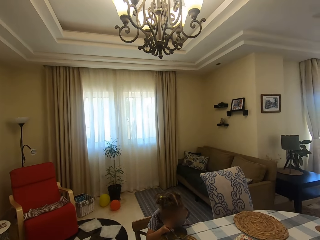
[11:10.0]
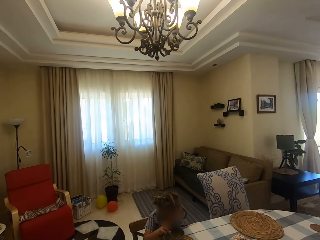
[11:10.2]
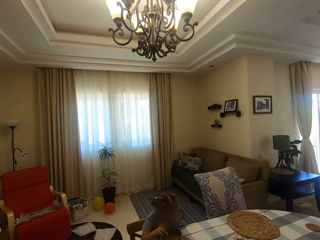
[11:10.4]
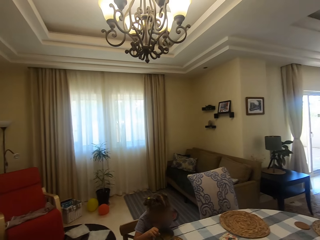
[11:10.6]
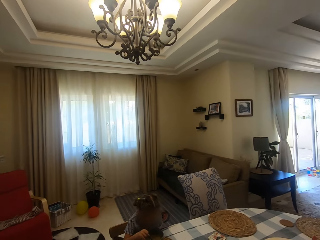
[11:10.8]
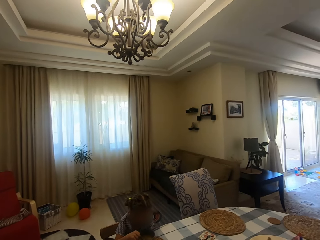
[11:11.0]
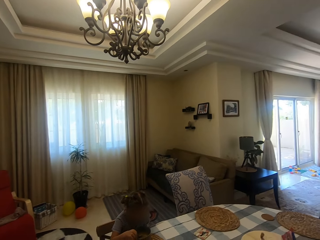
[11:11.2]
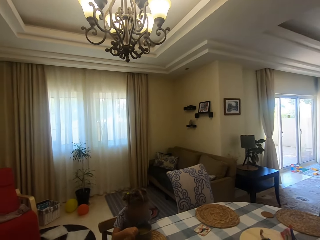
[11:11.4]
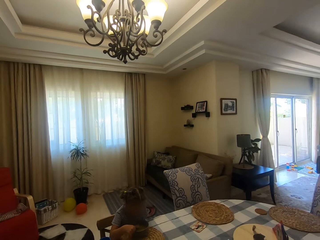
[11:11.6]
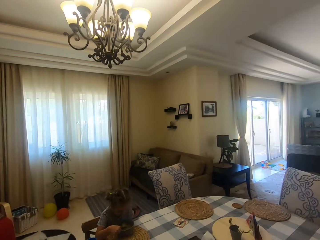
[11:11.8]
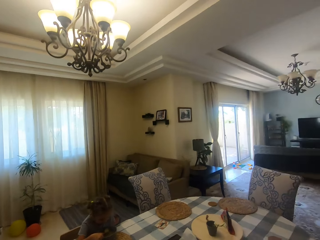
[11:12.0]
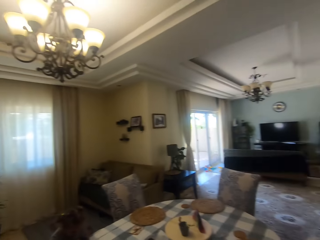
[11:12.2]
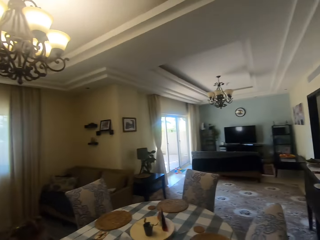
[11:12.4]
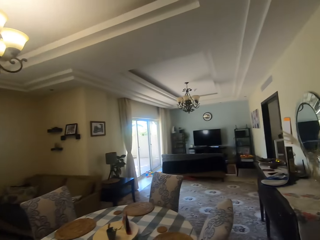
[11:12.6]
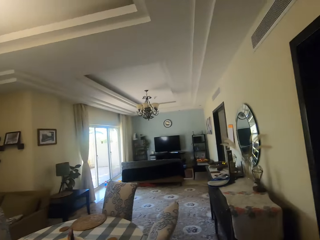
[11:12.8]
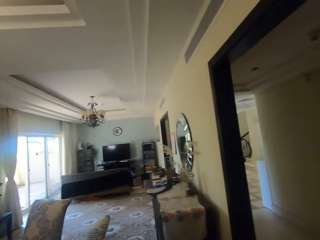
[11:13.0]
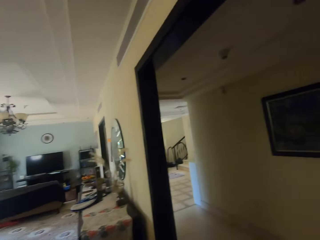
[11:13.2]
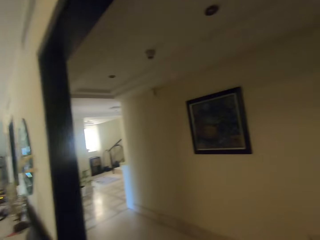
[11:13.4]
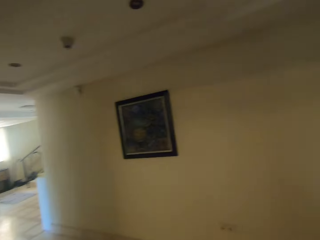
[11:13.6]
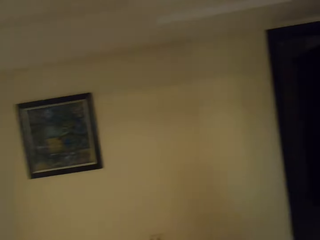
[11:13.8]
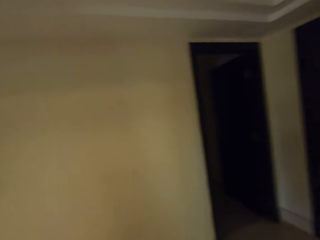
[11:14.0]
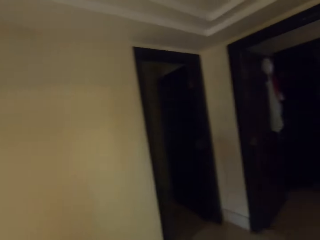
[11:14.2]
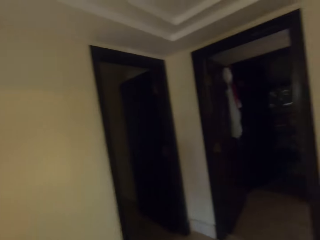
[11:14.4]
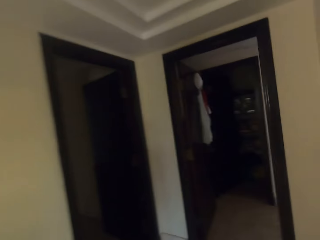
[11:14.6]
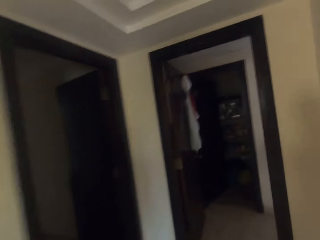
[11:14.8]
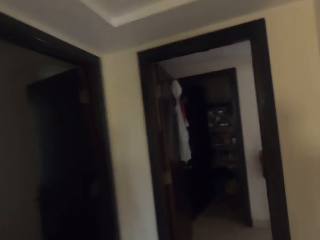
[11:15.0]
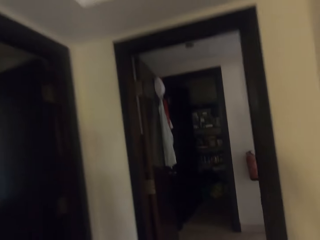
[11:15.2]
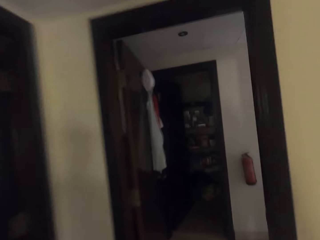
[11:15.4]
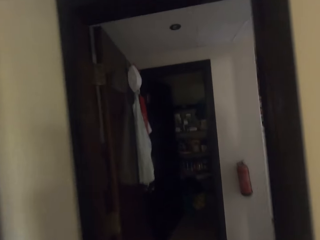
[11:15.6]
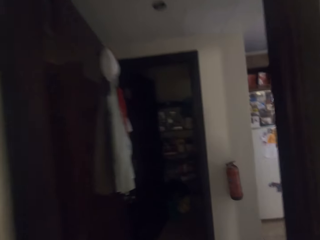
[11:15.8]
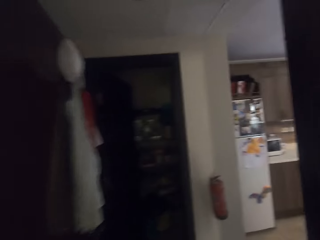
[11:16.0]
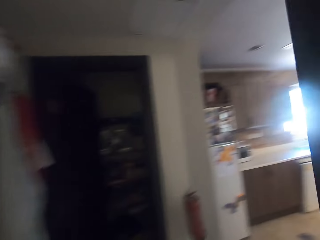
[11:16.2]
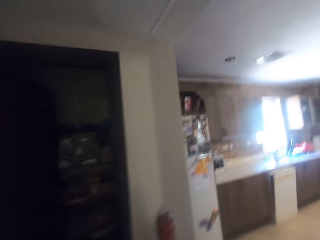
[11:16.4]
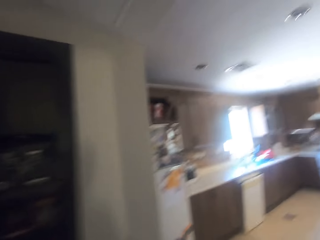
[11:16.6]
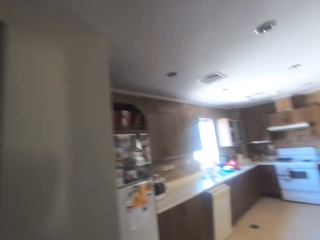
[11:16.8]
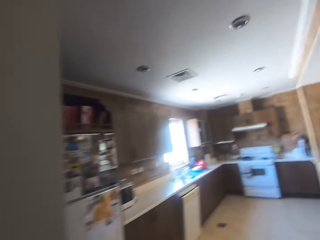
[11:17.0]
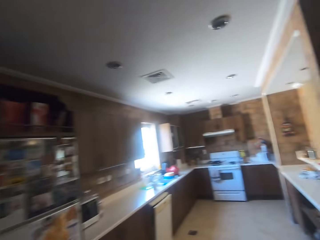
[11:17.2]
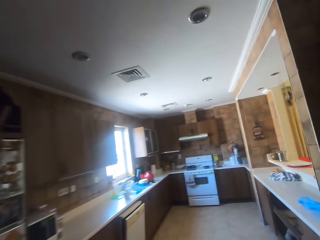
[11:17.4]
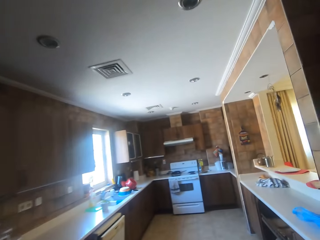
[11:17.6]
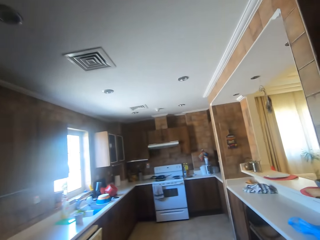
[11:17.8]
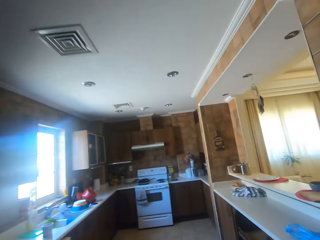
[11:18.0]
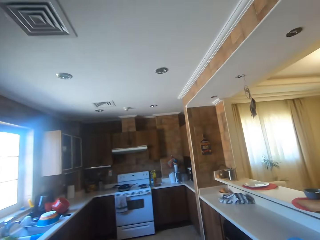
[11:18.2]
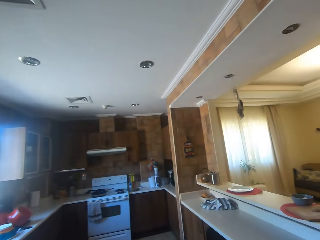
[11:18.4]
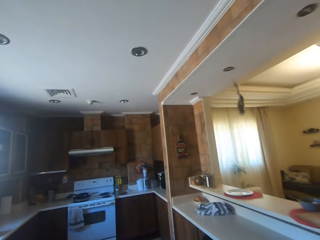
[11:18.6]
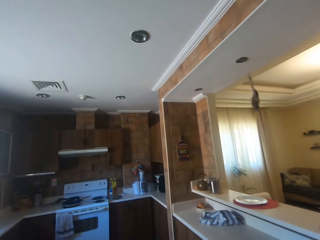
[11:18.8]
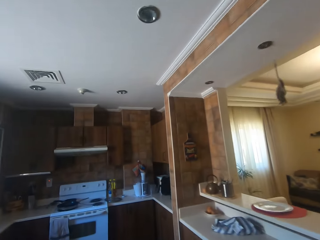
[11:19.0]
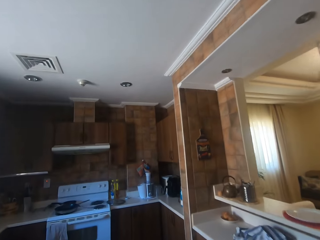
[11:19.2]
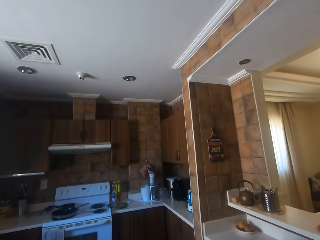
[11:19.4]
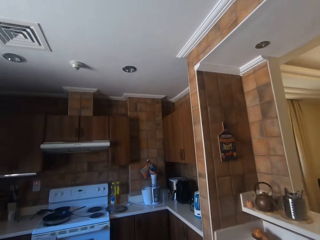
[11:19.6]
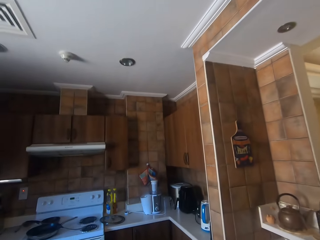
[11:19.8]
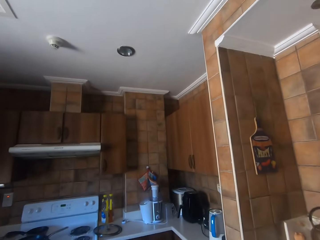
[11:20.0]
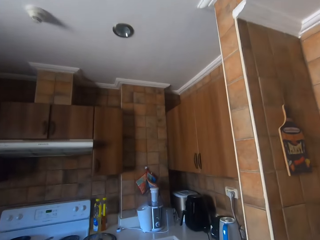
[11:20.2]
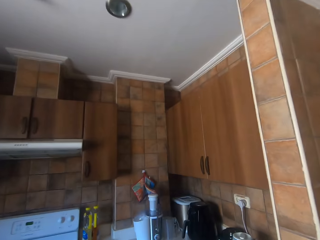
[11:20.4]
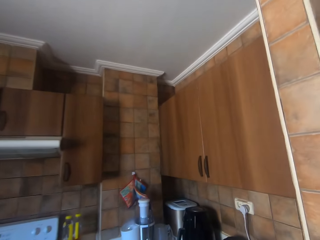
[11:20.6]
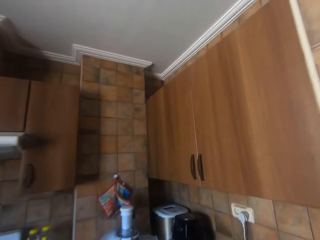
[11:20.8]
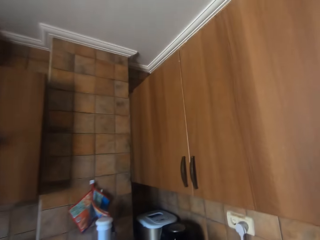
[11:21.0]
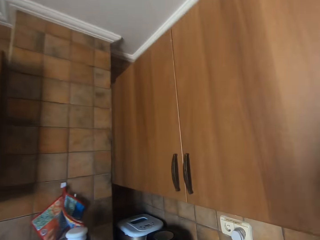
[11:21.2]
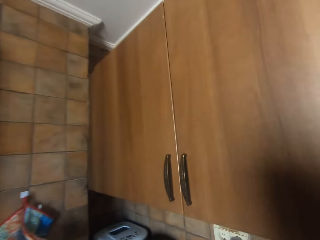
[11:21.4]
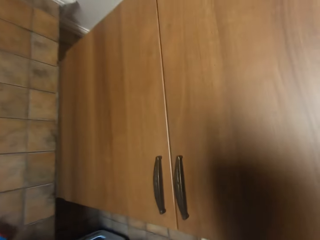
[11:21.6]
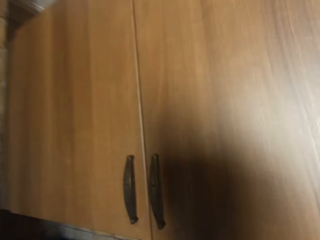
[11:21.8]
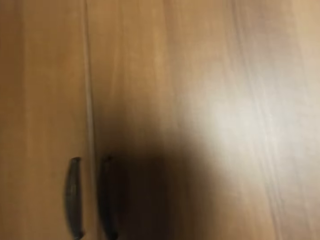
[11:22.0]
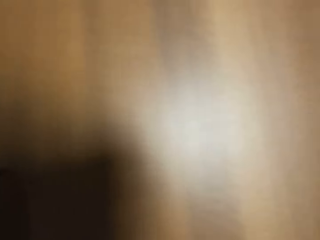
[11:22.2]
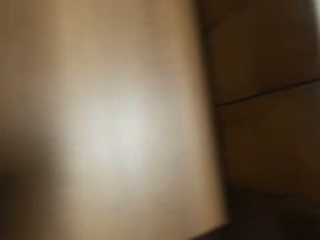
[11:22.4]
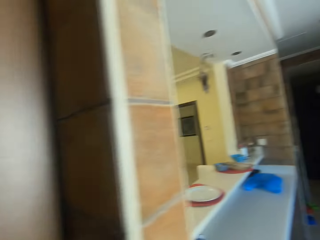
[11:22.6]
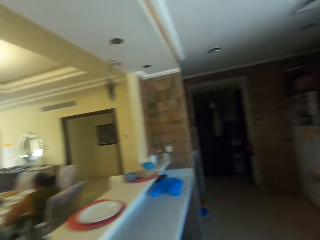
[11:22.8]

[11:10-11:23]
A kid eats. A girl scoops soup in the bowl with a spoon. The camera wearer looks around. They turn around. They walk in the house. They dialogue with a person and the kid. They turn around. They walk in the kitchen. They turn around.

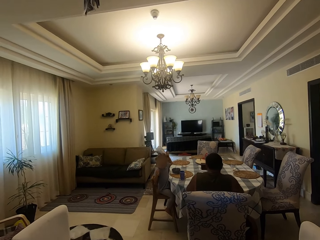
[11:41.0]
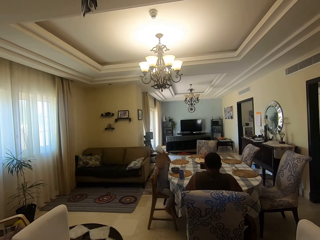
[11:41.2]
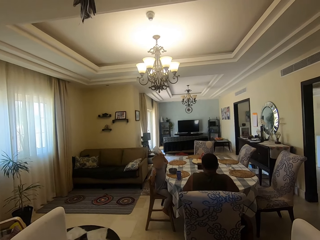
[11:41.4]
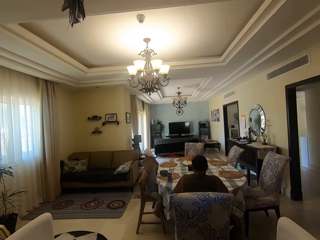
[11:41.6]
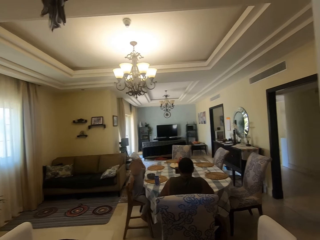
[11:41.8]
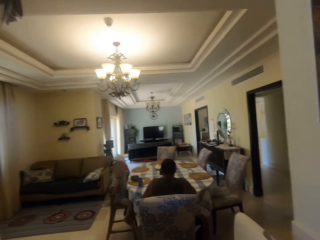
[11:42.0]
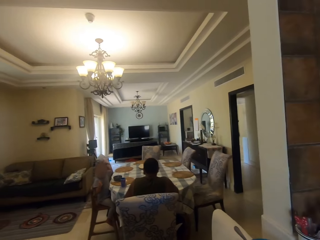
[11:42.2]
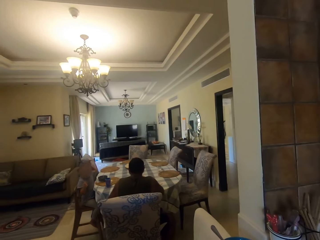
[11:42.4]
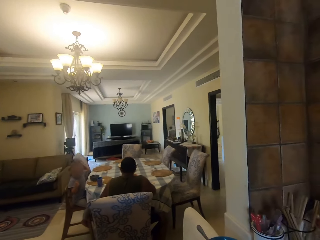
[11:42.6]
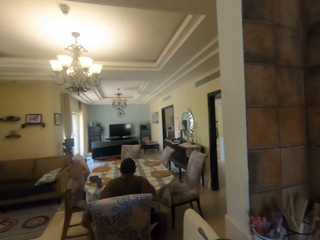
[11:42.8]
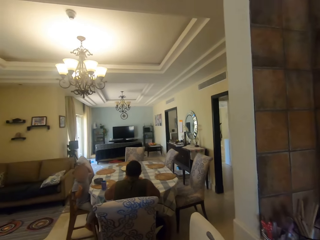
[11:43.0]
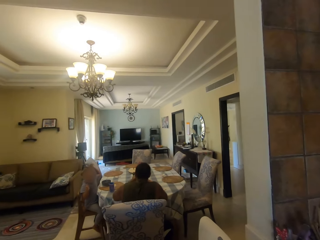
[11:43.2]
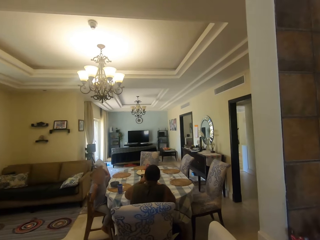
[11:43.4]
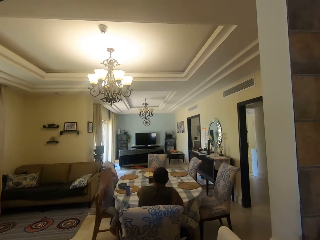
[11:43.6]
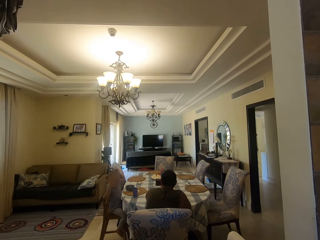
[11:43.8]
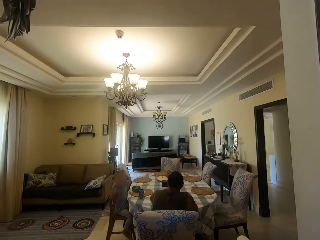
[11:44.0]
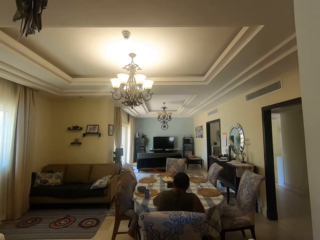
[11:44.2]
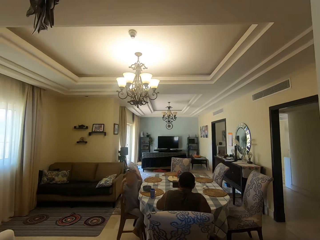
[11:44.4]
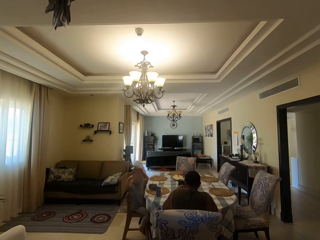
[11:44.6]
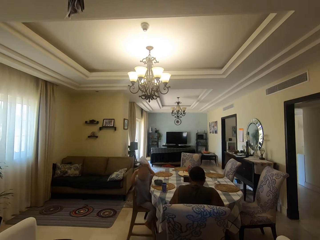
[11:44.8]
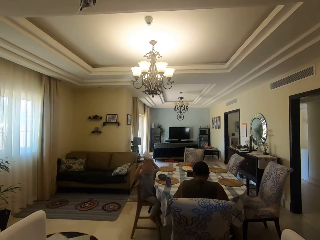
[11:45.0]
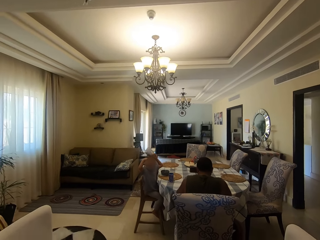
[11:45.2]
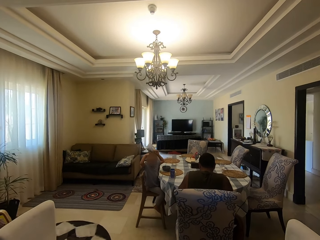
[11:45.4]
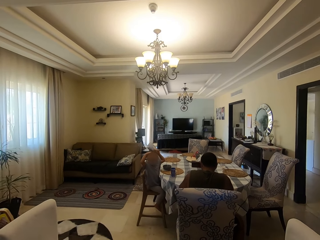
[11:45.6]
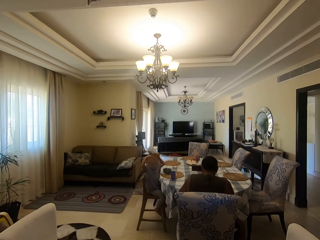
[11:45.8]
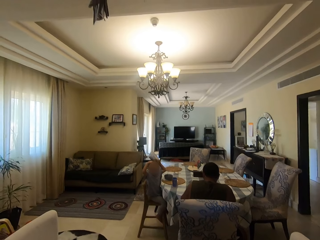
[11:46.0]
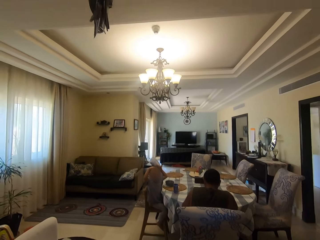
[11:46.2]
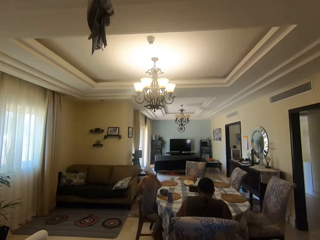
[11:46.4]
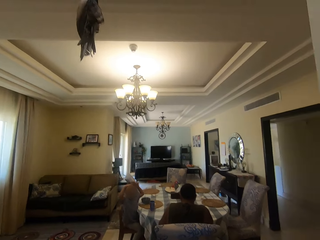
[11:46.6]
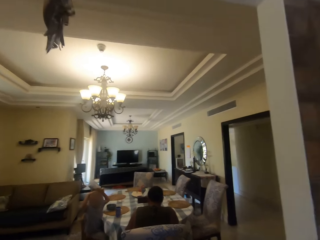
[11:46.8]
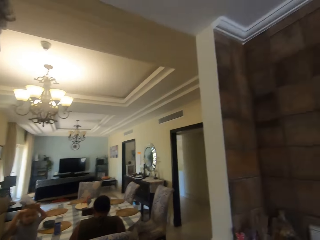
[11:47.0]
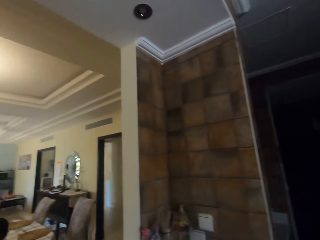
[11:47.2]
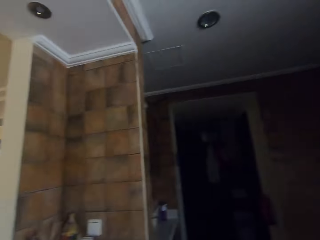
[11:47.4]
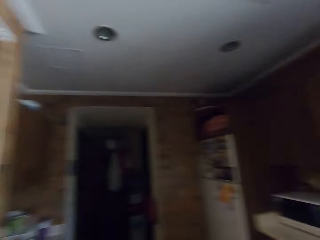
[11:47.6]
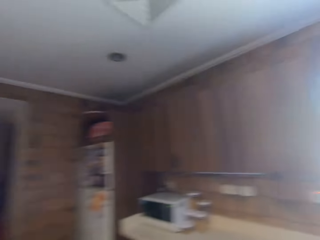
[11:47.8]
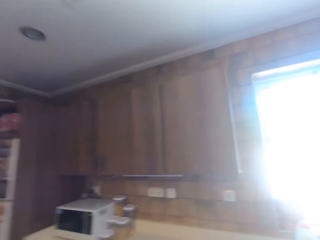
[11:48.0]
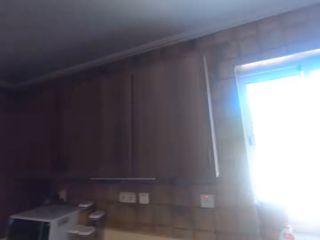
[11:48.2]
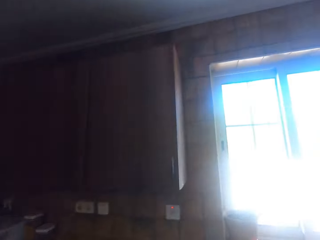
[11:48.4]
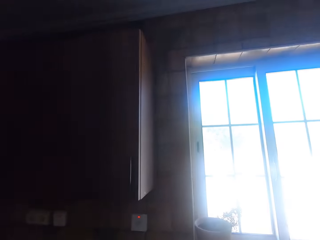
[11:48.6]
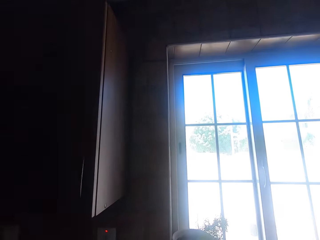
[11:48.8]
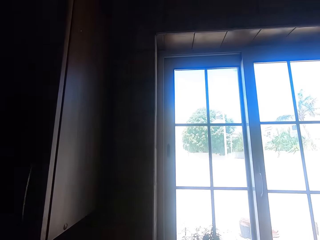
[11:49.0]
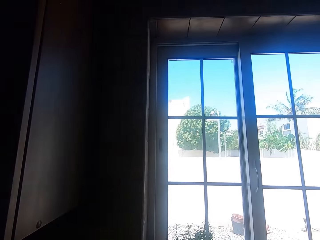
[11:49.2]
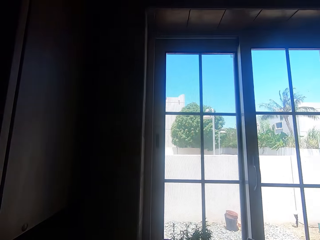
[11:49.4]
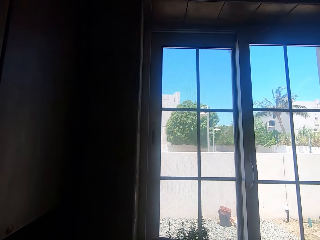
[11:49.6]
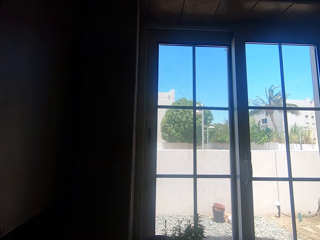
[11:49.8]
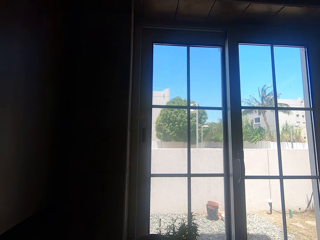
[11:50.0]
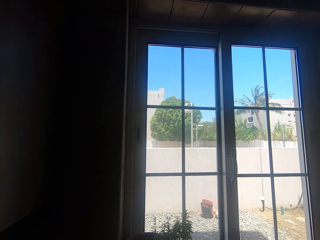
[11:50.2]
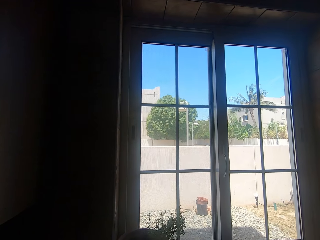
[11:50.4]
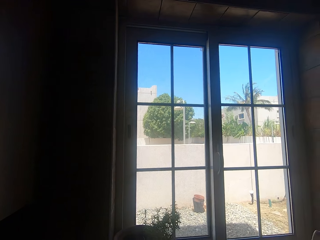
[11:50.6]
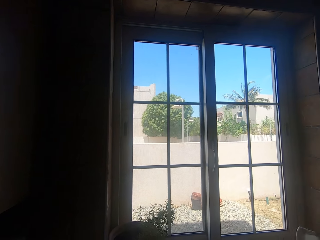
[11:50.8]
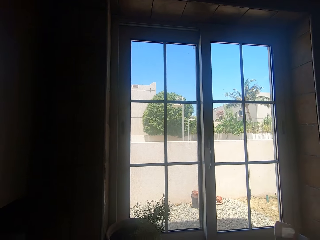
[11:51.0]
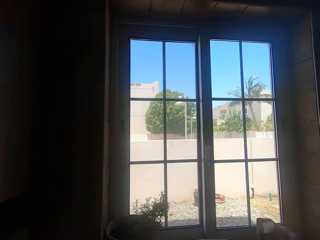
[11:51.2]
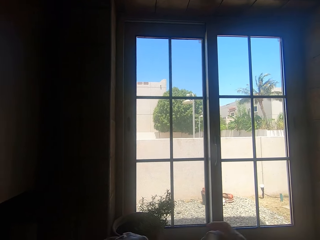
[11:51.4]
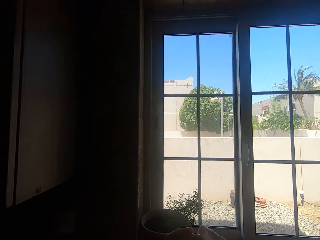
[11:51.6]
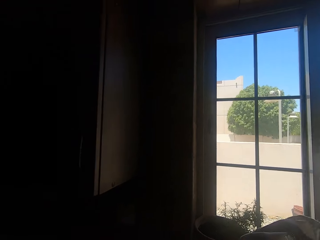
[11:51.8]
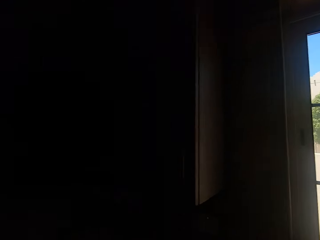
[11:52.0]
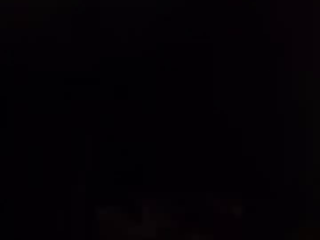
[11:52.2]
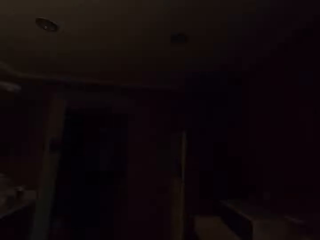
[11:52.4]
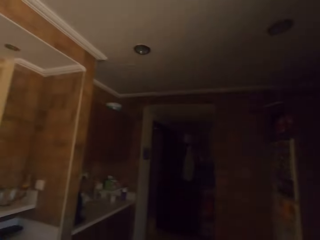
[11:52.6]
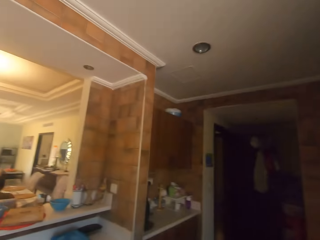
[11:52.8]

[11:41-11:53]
A girl moves her hands around. A man stretches his hand and moves his hand back. A kid dialogues with the camera wearer. The camera wearer turns around. They walk in the kitchen. They look around. They shake something. They dialogue with a person and the kid. They turn around.
